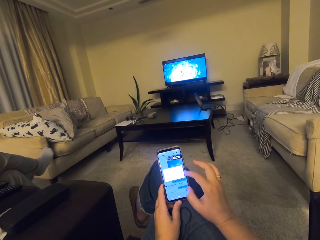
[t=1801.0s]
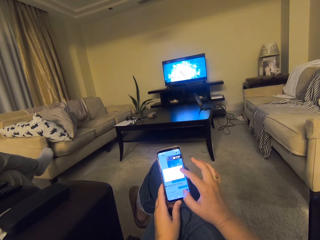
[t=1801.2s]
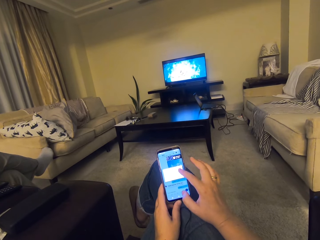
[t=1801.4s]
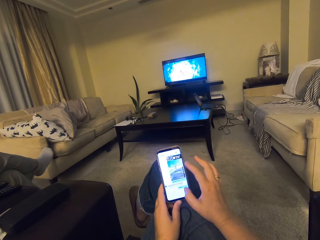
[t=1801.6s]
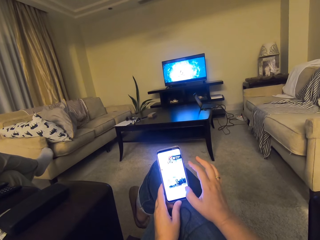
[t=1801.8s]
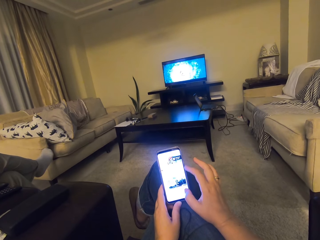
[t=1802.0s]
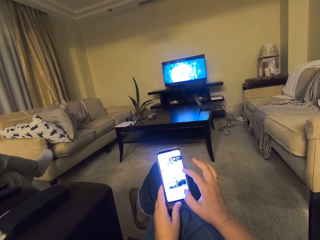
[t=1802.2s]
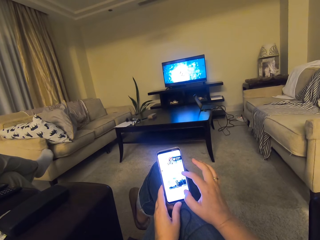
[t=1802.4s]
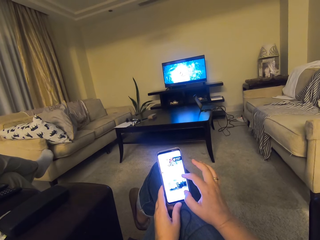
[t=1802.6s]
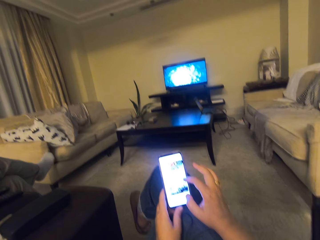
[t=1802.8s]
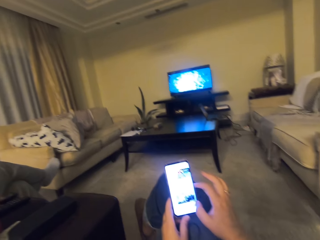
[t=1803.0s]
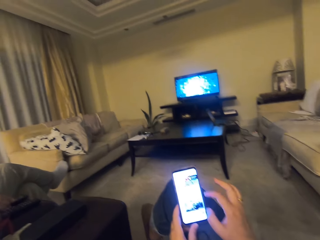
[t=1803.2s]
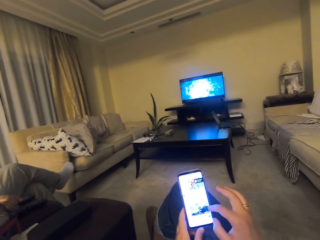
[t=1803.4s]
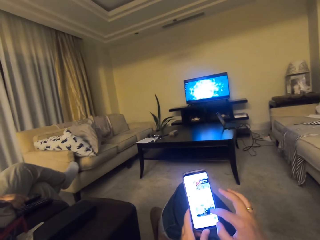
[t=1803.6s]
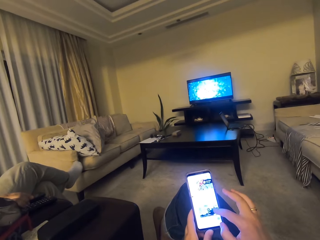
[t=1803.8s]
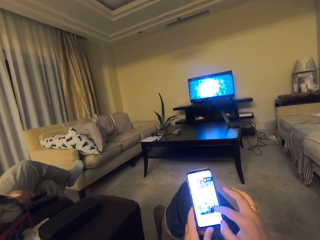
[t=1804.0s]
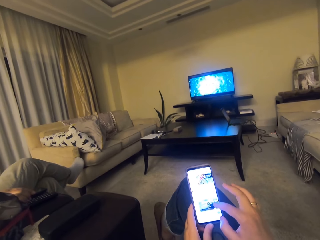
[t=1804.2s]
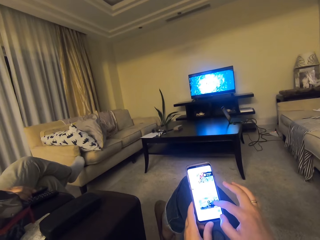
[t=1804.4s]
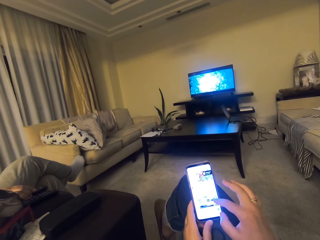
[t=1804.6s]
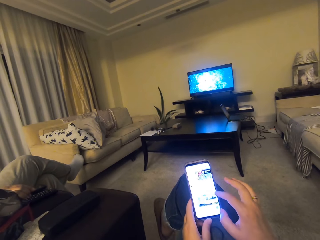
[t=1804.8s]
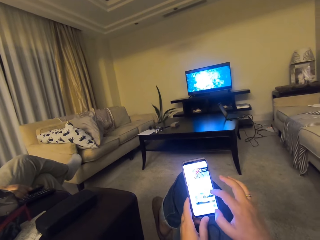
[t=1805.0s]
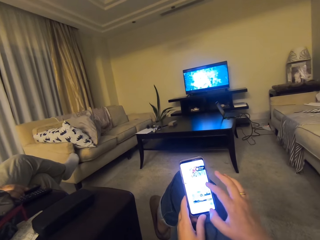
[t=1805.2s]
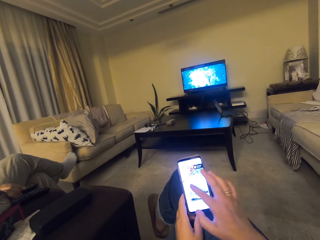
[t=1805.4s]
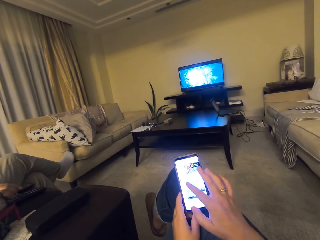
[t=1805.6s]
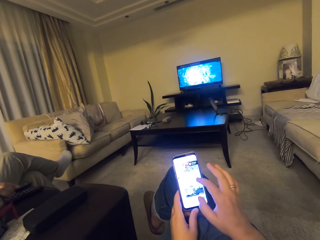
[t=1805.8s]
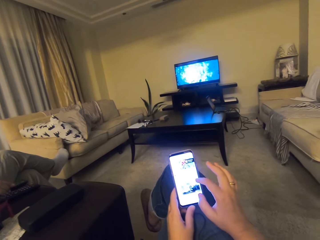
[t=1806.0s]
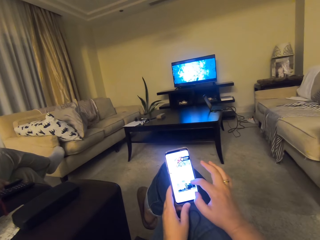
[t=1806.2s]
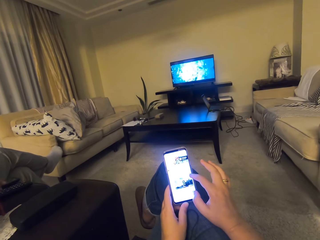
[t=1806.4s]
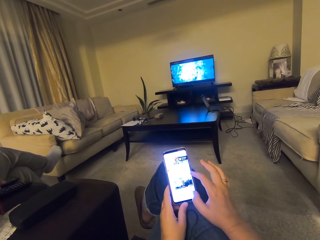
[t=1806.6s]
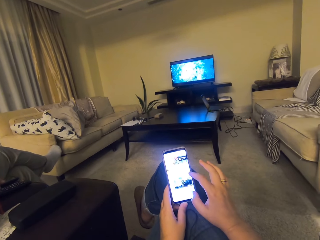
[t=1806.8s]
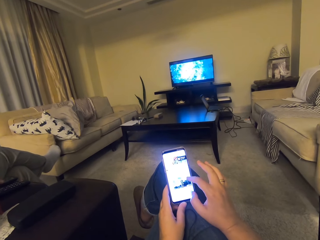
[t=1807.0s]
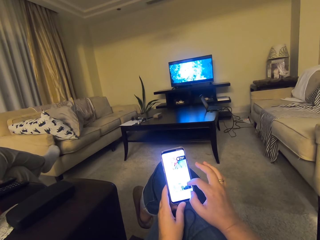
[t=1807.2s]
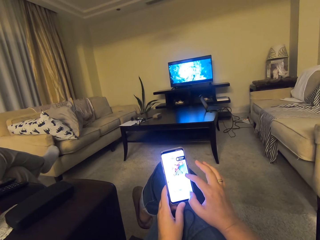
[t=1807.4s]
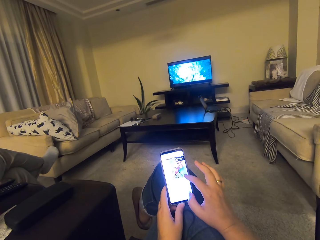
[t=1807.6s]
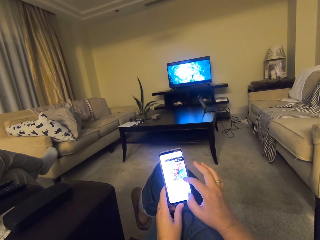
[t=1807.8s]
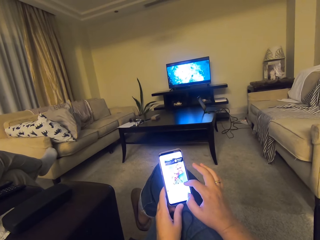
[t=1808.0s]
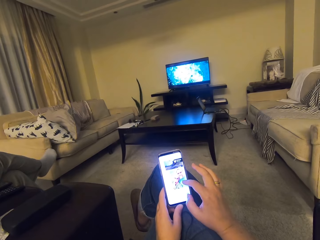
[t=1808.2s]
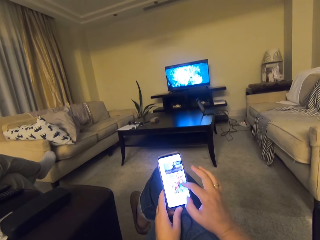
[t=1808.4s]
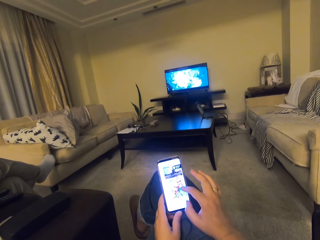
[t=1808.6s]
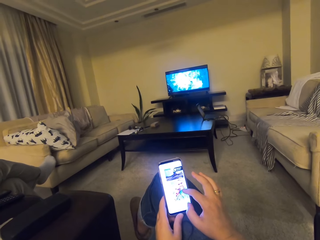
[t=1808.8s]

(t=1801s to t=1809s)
The camera wearer talks. They go through the phone.

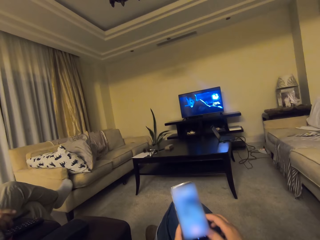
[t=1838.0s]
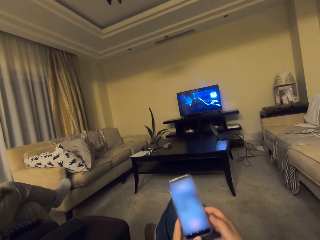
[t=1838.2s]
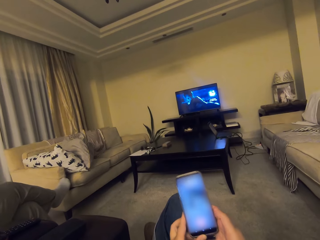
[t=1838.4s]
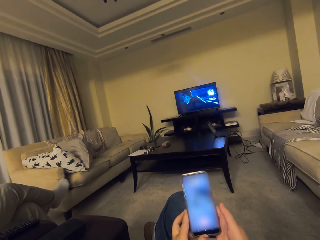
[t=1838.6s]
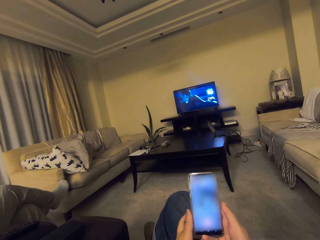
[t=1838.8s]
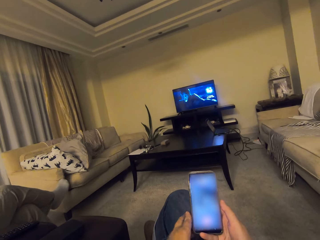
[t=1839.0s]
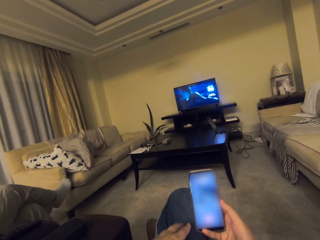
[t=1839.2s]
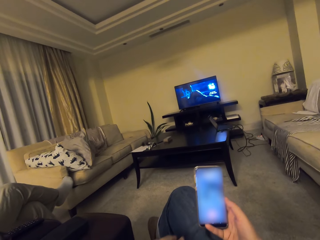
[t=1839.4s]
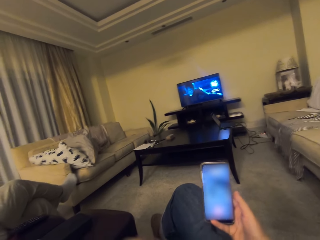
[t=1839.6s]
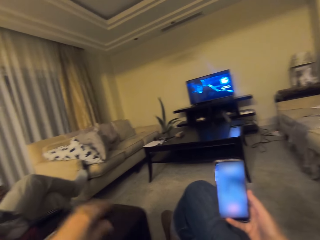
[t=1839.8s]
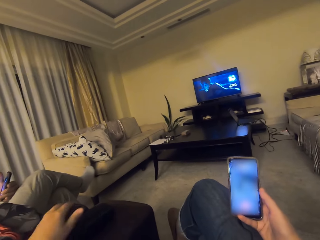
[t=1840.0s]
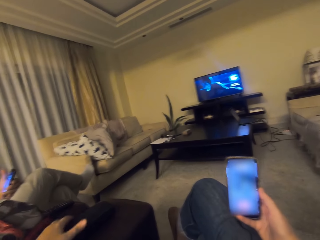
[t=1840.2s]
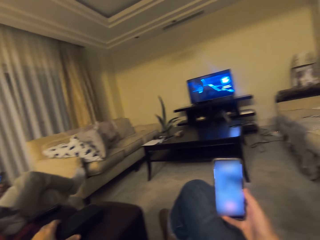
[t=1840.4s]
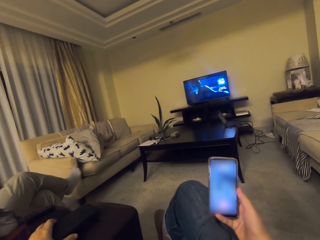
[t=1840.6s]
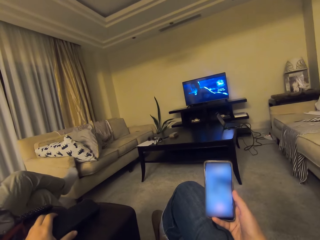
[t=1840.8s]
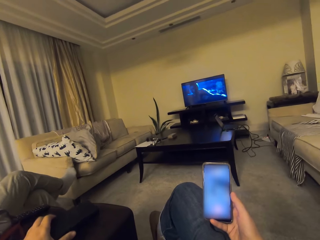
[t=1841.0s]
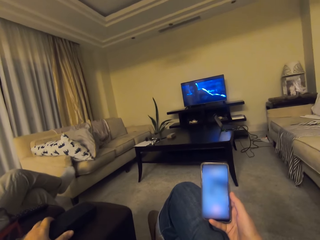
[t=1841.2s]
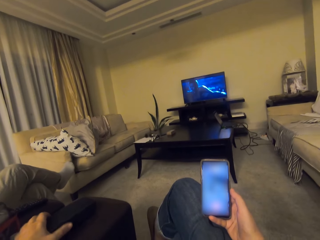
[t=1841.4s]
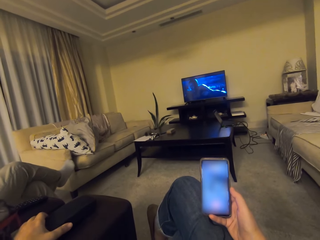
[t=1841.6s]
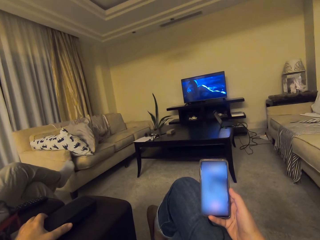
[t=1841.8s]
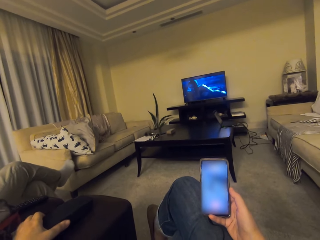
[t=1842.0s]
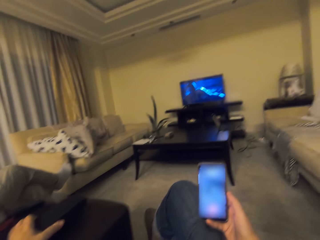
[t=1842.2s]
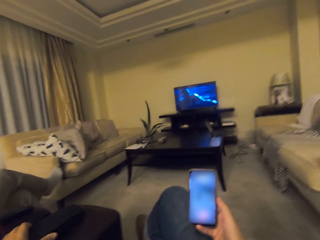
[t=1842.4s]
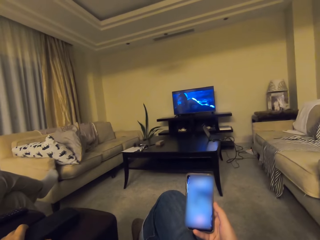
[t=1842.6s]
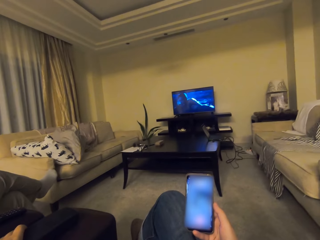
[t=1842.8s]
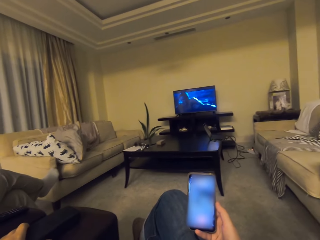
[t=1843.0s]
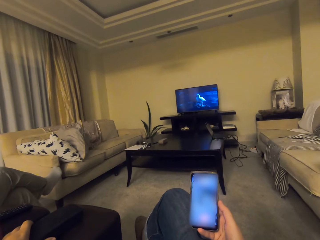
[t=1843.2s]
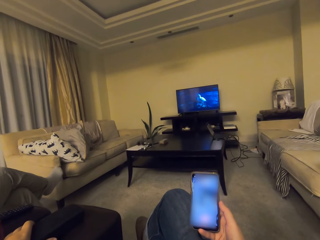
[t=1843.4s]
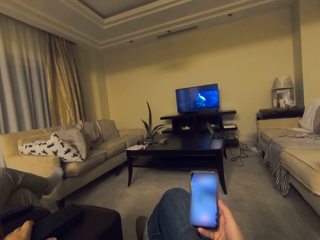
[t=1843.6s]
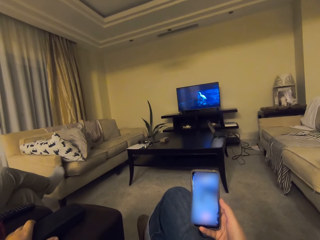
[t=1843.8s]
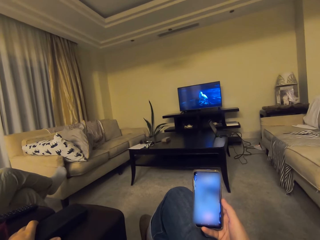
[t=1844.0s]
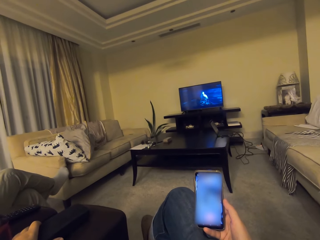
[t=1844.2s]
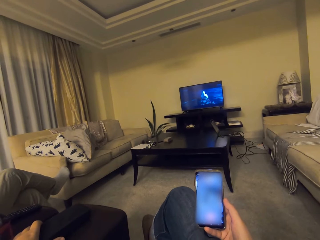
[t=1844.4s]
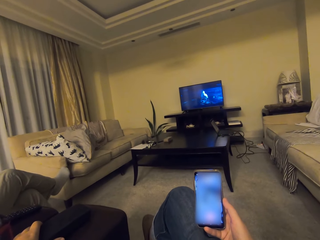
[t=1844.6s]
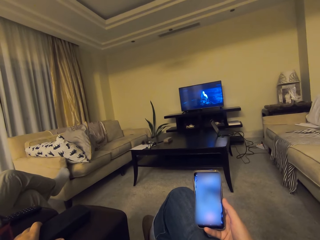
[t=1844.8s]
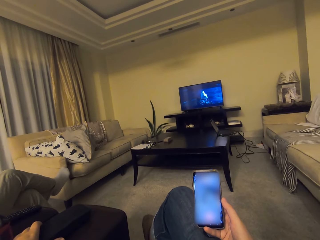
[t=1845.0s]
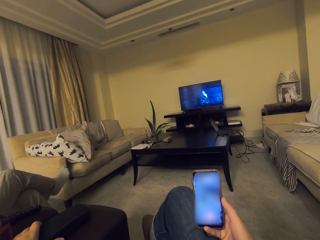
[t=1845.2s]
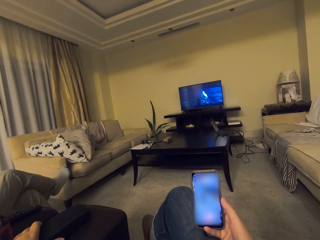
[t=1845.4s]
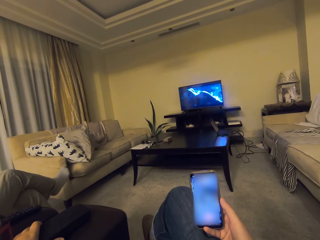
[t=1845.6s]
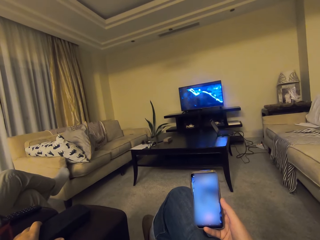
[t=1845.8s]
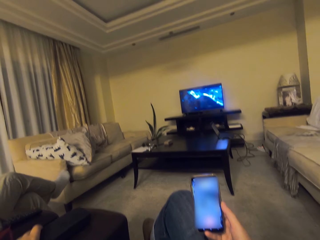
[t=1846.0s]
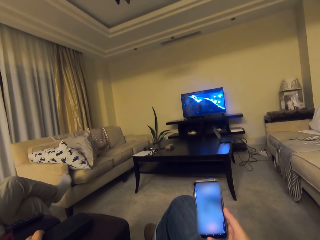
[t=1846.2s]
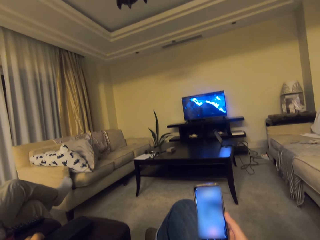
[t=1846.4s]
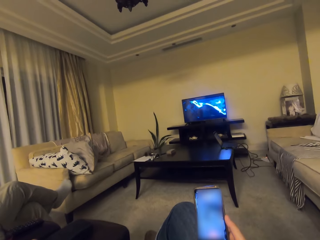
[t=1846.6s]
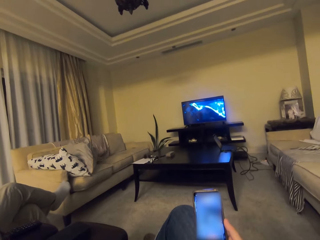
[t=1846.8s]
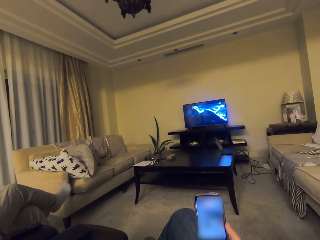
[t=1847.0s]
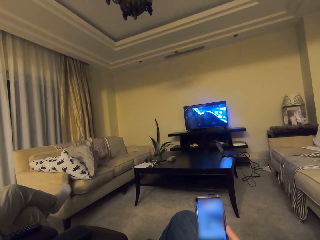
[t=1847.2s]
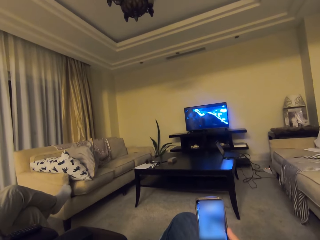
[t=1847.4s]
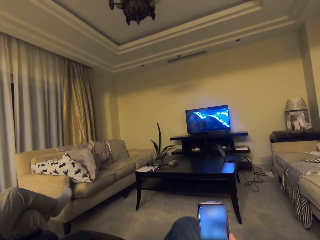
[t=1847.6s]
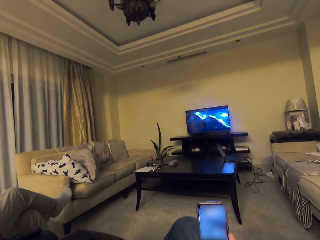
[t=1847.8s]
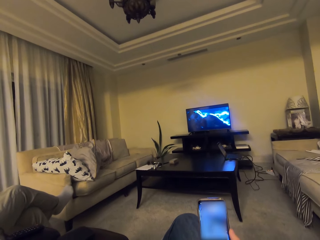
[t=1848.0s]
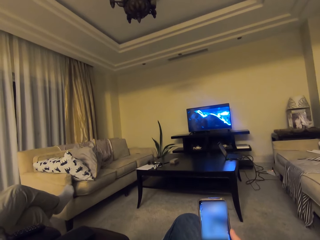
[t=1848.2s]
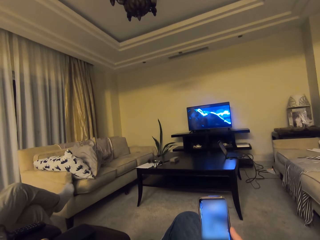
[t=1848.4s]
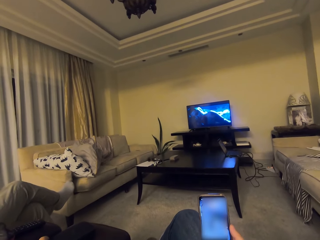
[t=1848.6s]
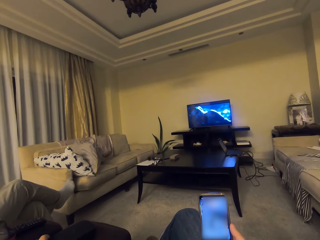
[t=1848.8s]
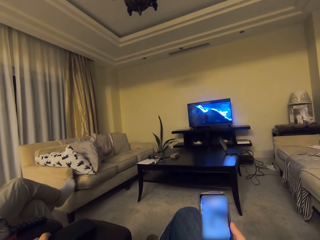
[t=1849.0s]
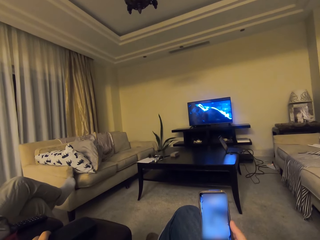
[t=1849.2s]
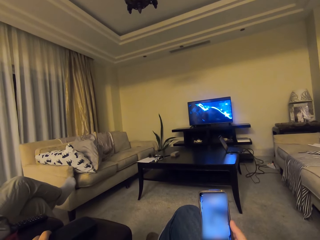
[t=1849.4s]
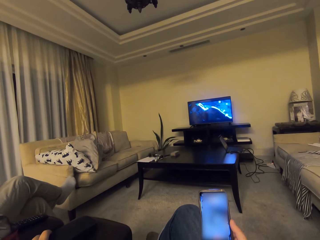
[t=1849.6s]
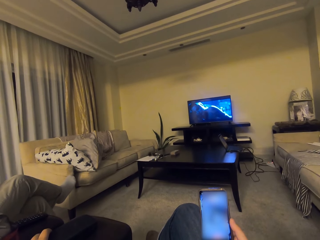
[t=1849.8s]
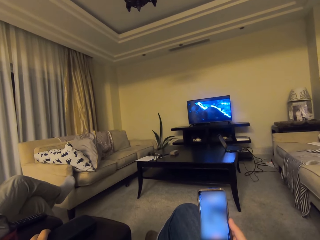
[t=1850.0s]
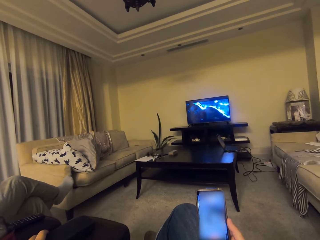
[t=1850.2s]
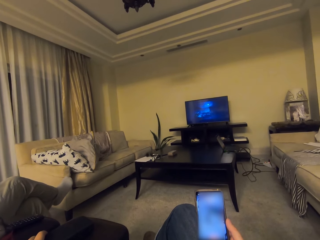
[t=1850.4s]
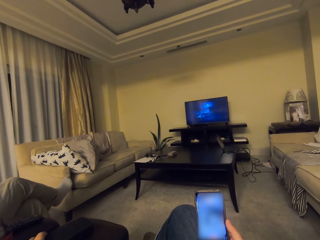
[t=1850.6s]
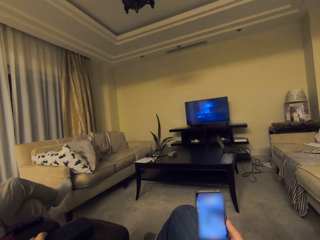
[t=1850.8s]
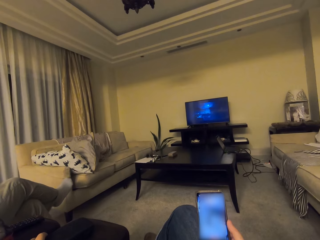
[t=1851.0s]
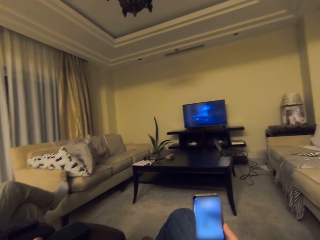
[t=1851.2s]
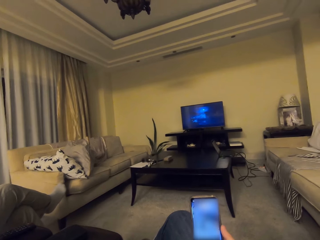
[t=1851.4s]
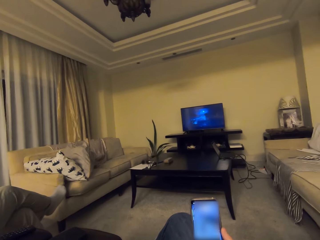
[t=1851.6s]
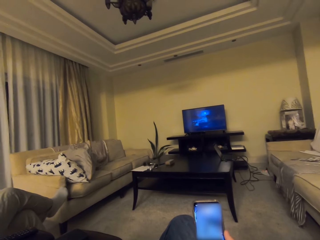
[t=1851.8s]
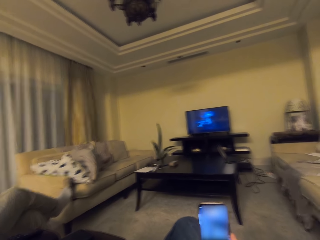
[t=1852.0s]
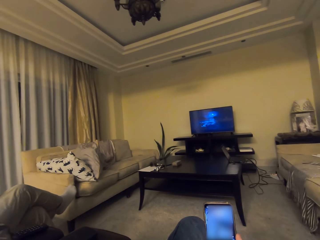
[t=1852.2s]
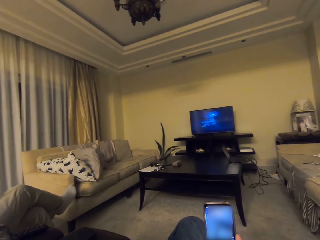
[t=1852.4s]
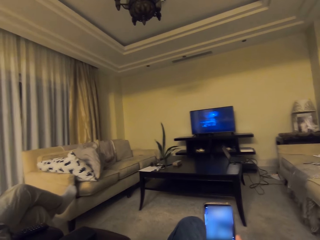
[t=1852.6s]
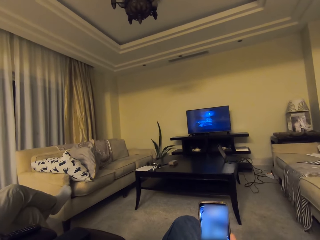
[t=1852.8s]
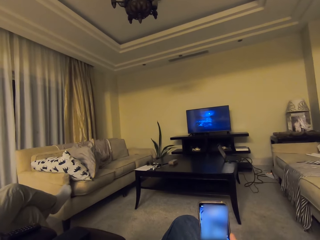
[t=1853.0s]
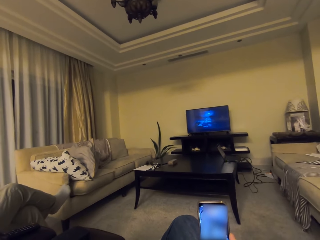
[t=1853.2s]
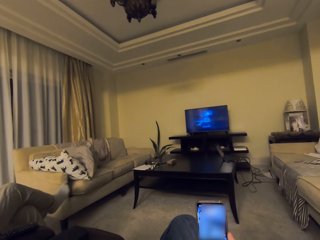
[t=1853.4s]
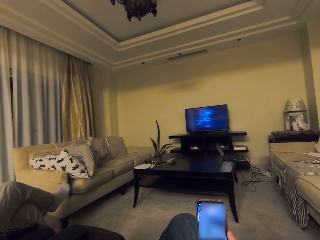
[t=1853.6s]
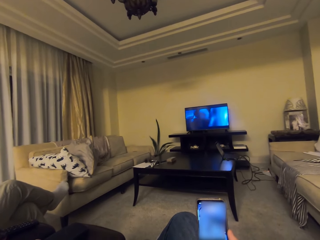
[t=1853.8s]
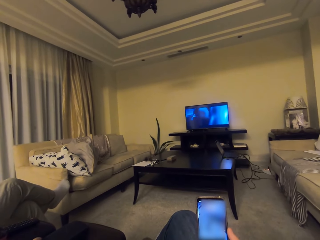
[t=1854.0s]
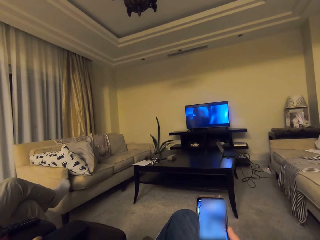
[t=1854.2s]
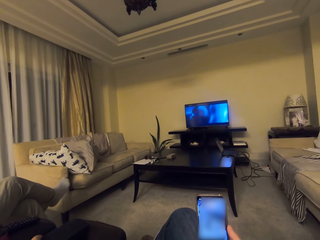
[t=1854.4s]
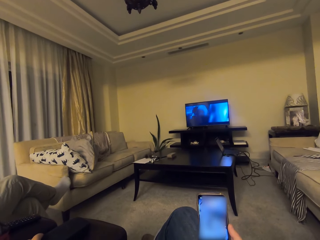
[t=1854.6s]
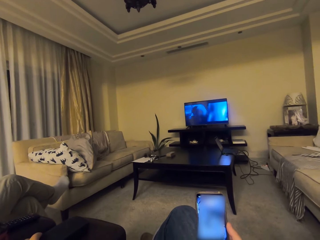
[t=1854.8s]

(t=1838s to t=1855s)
The camera wearer holds the phone with the right hand. They place the left hand on the case. They look at the television.
